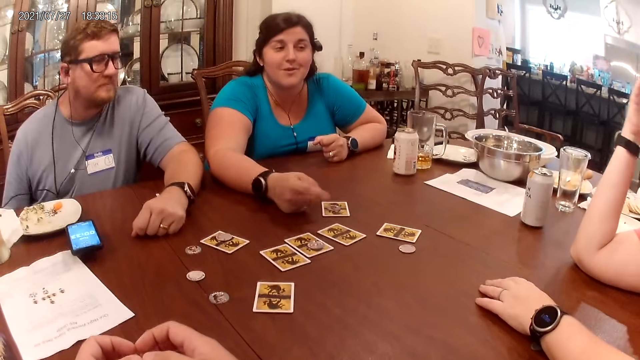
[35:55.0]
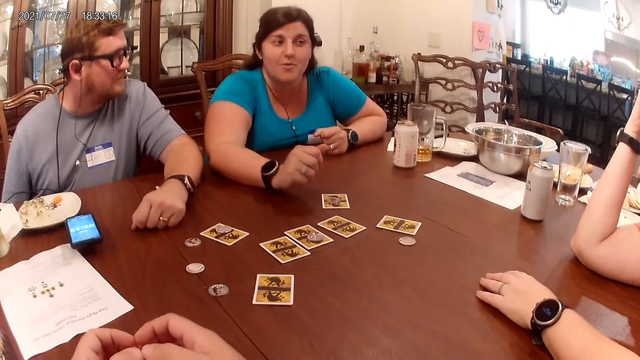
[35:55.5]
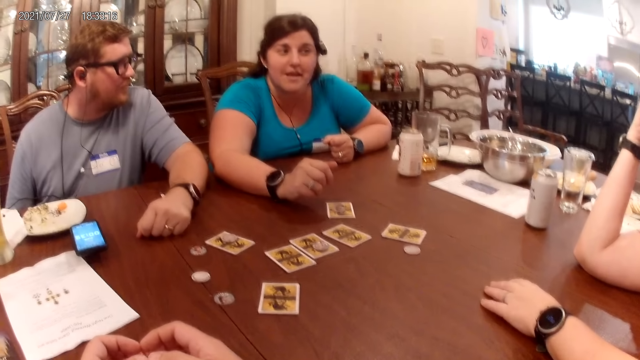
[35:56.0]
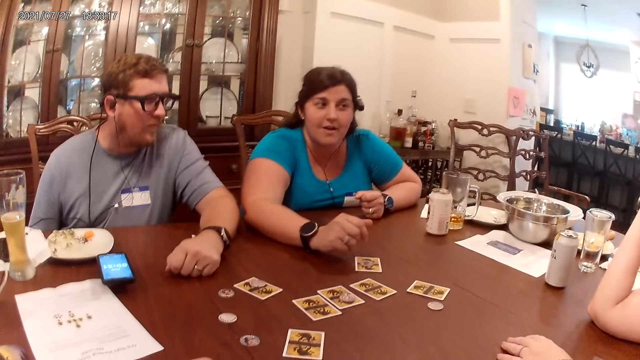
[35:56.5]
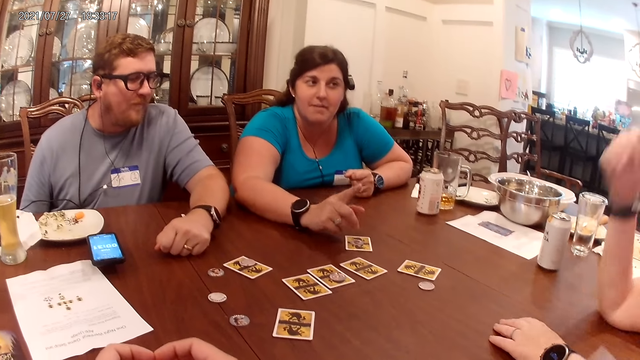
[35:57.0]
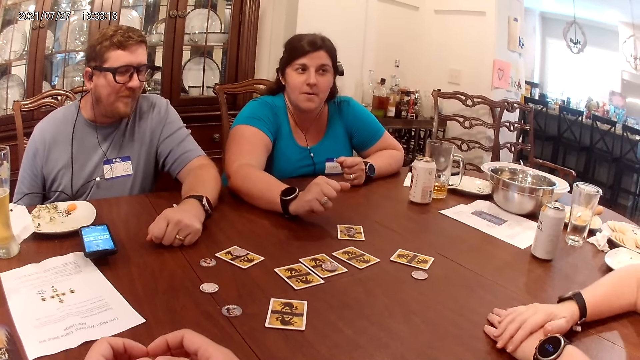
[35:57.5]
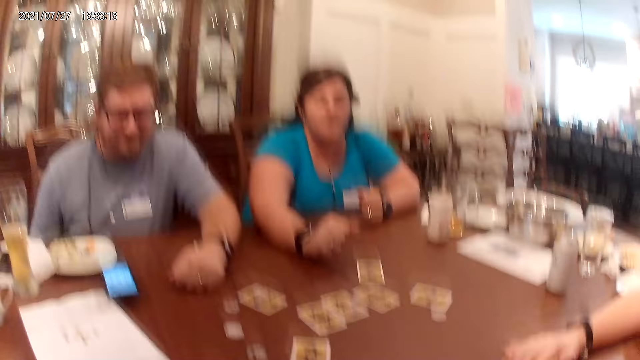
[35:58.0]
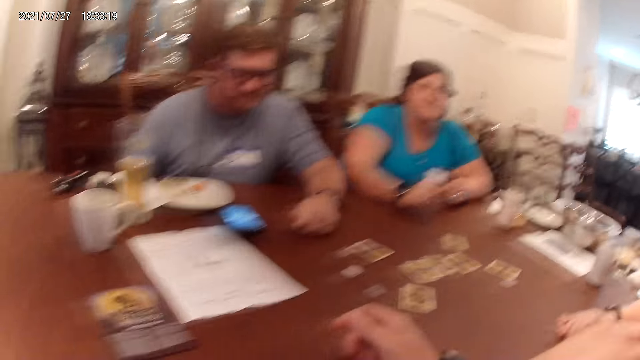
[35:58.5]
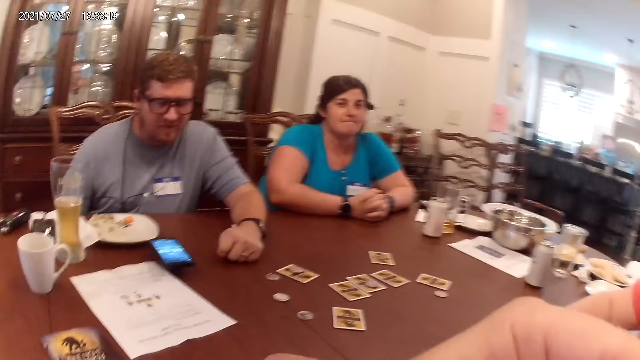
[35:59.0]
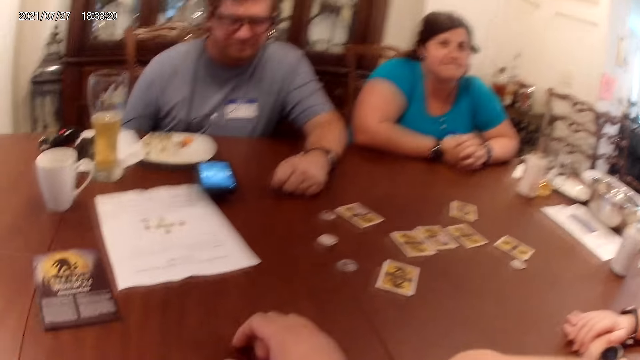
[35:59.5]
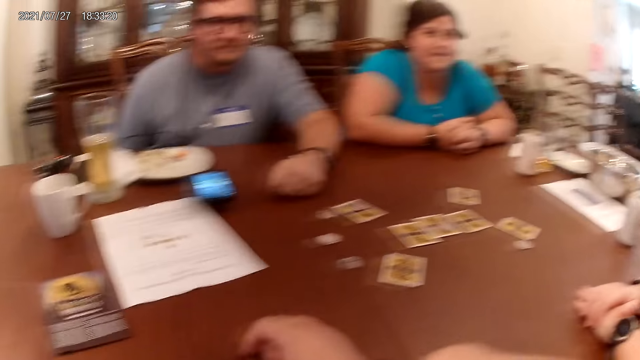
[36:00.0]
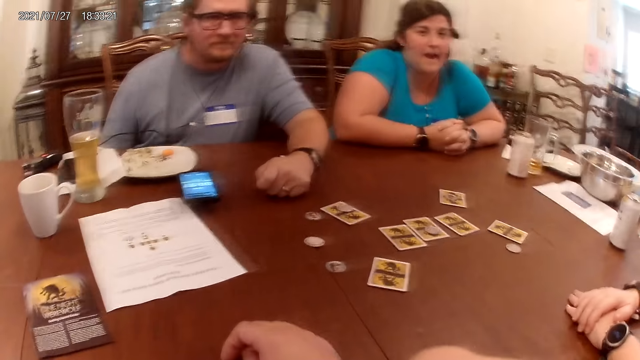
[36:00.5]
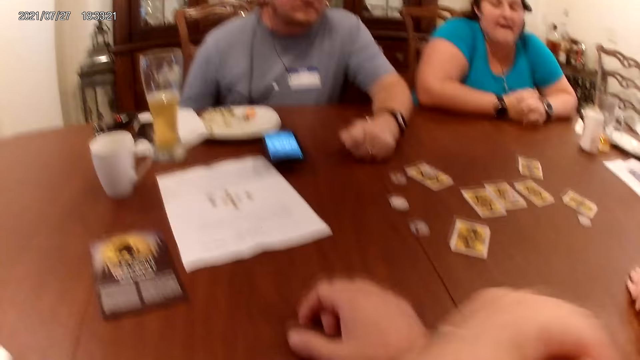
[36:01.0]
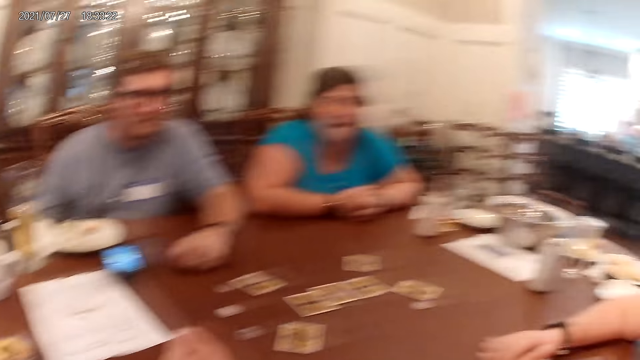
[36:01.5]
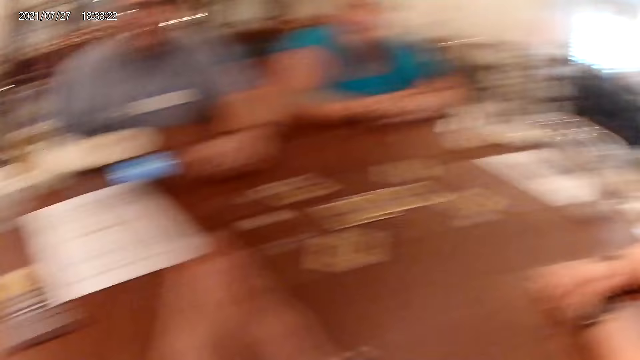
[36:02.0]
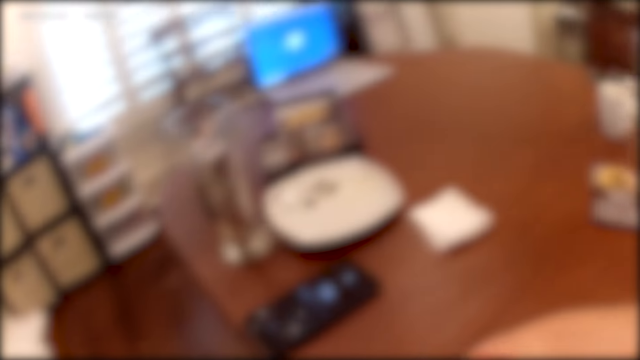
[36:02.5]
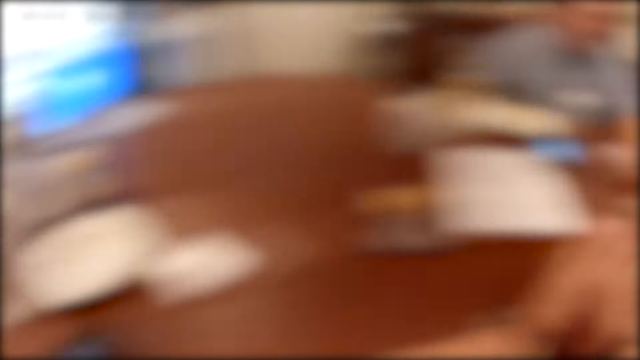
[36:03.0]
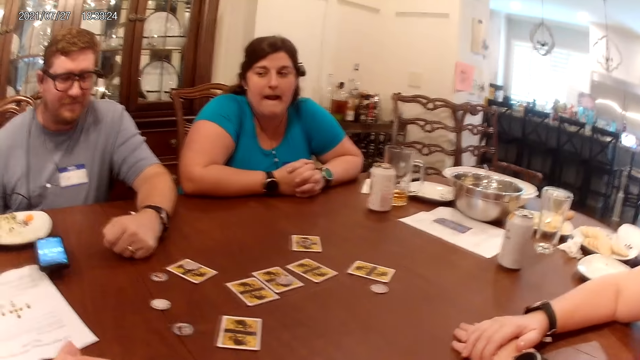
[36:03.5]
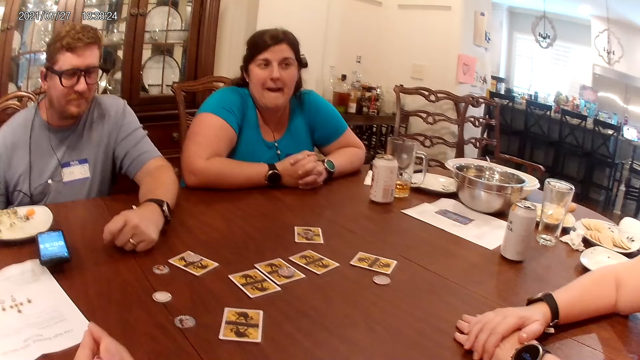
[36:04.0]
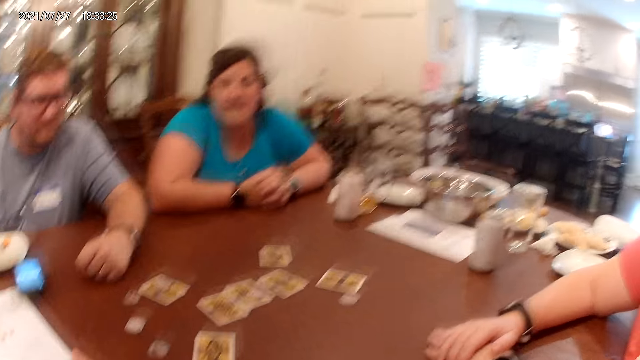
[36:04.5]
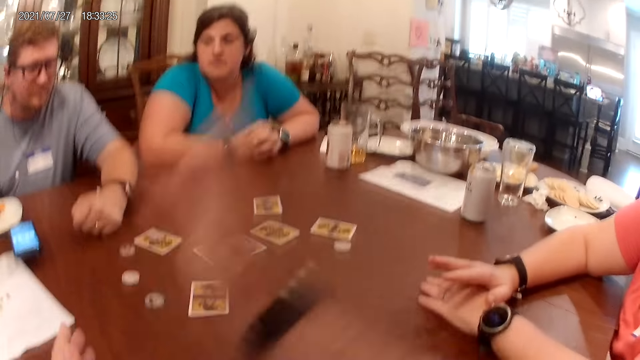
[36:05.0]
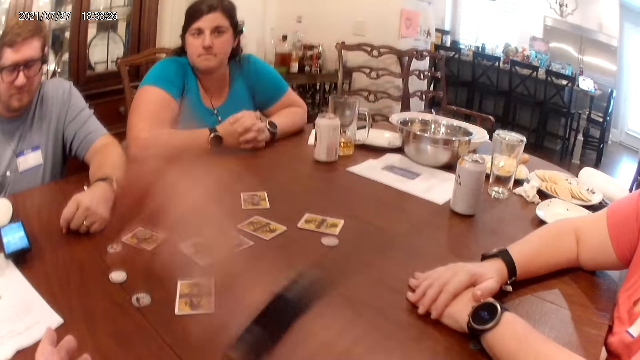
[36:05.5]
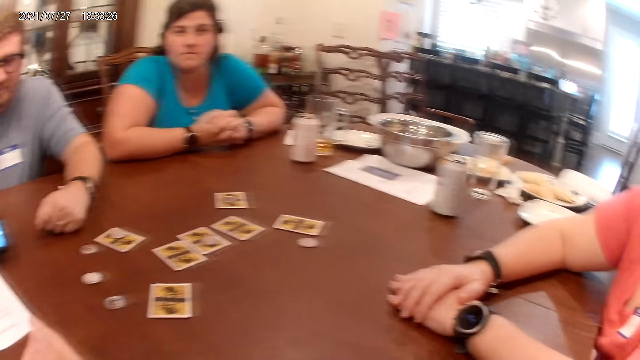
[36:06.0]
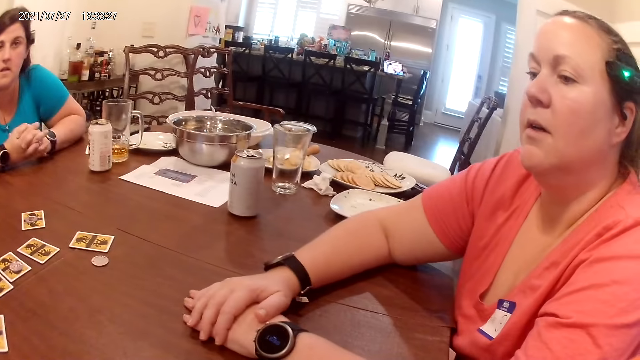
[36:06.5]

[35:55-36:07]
The camera wearer looks at the table.

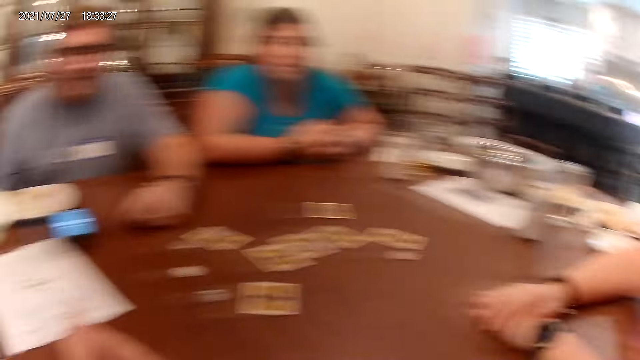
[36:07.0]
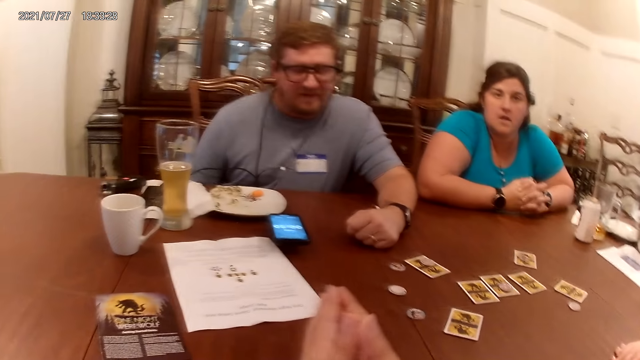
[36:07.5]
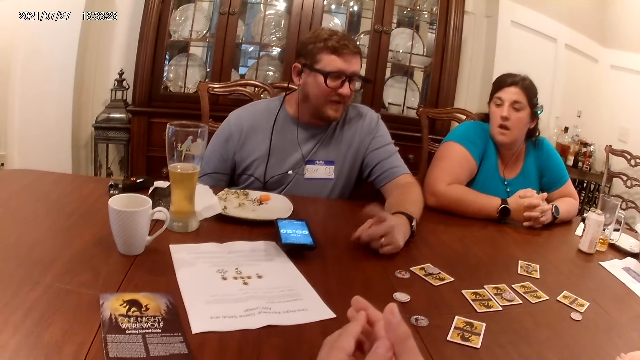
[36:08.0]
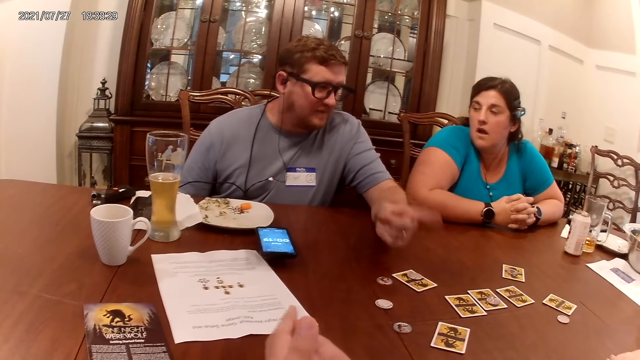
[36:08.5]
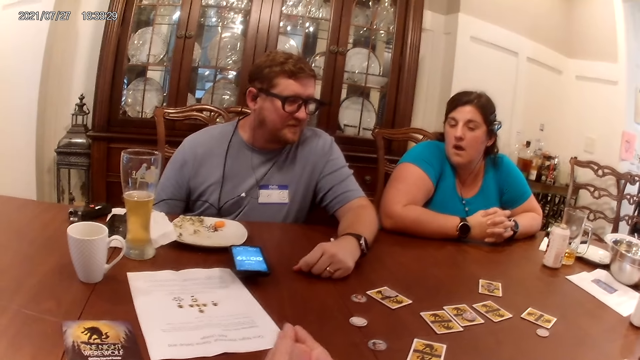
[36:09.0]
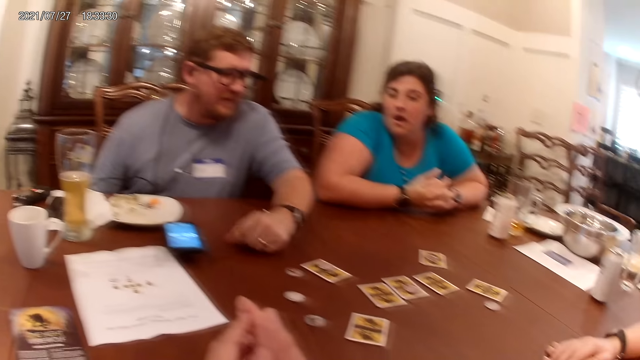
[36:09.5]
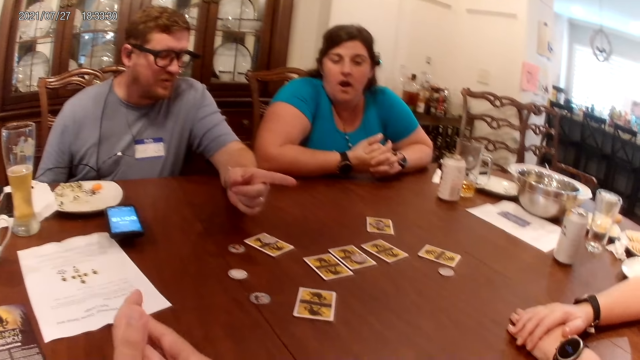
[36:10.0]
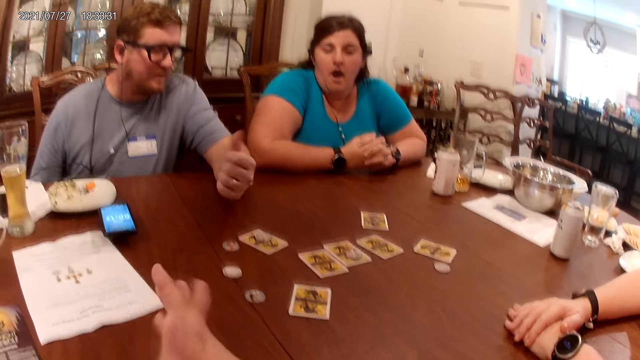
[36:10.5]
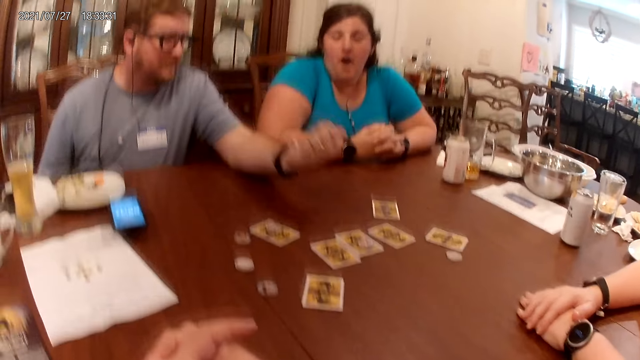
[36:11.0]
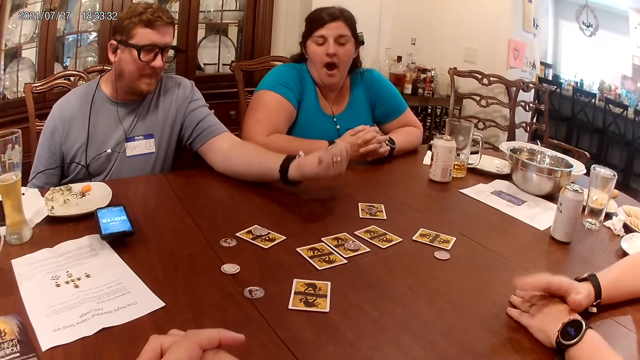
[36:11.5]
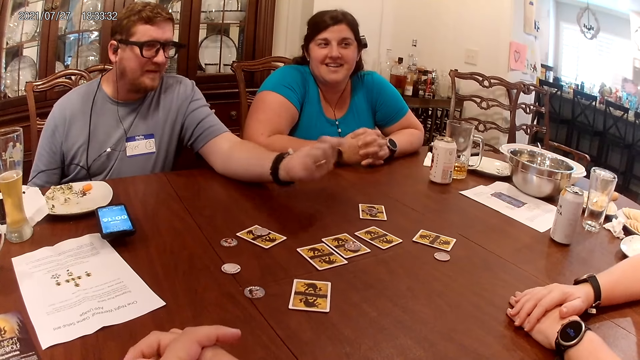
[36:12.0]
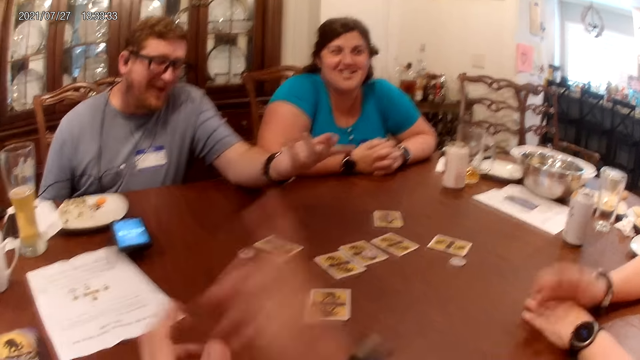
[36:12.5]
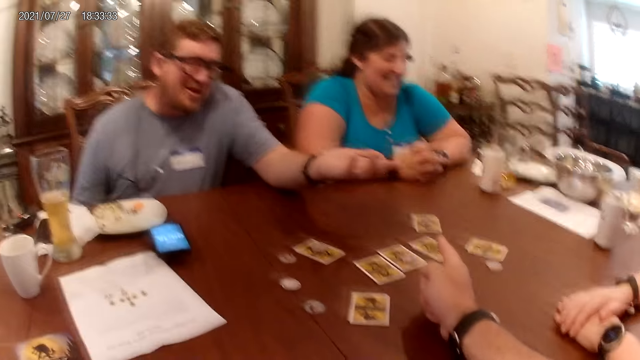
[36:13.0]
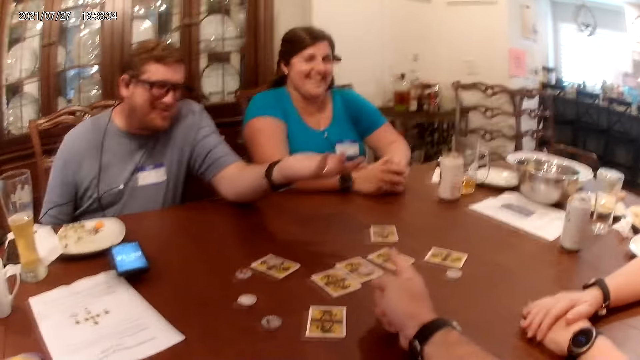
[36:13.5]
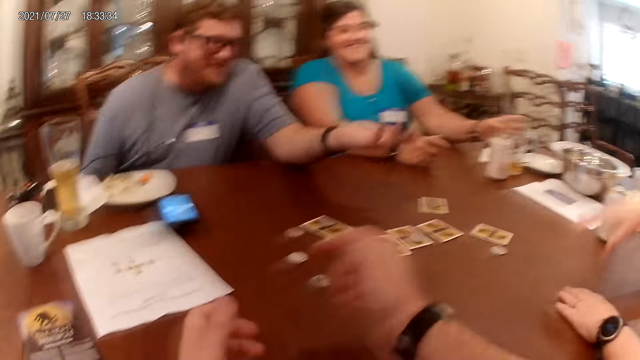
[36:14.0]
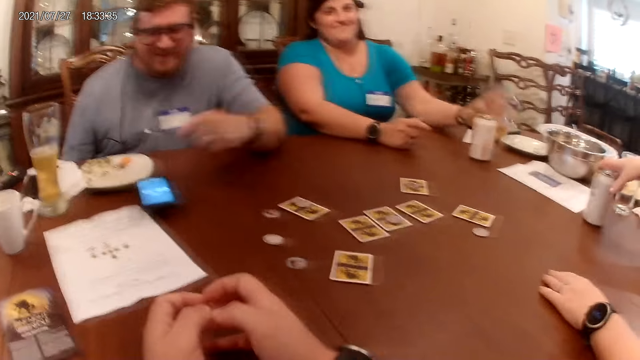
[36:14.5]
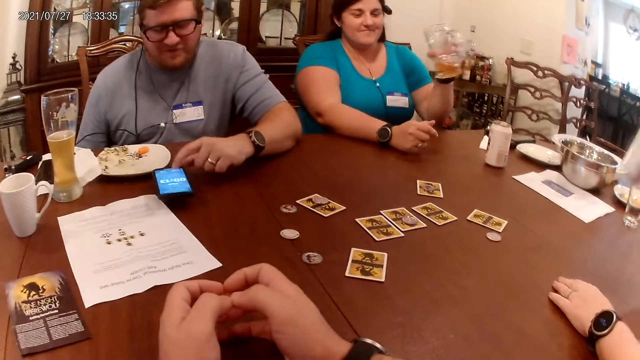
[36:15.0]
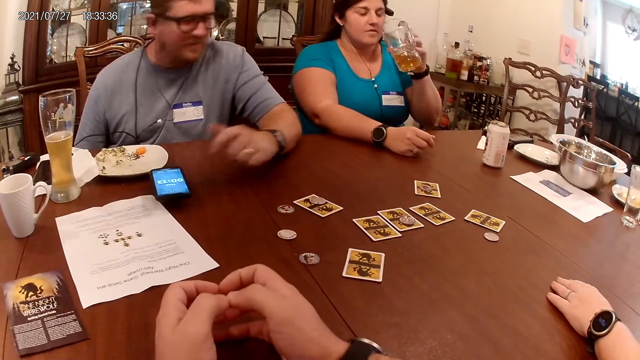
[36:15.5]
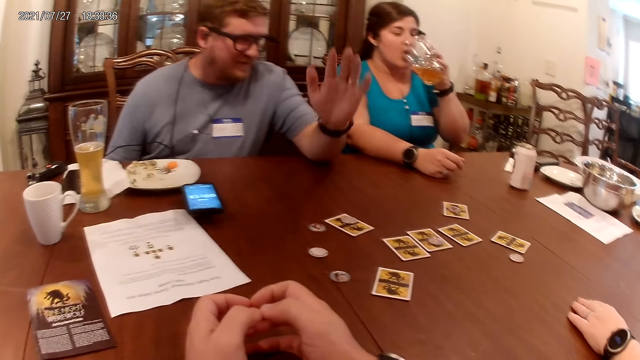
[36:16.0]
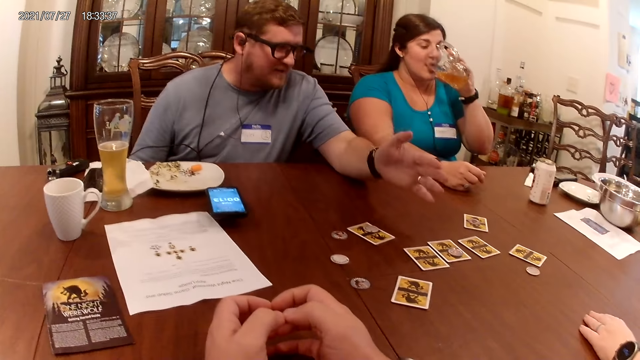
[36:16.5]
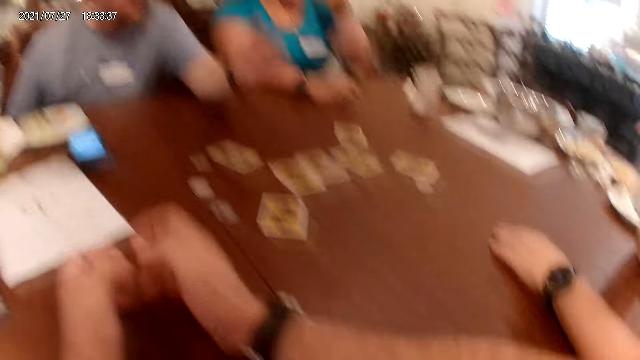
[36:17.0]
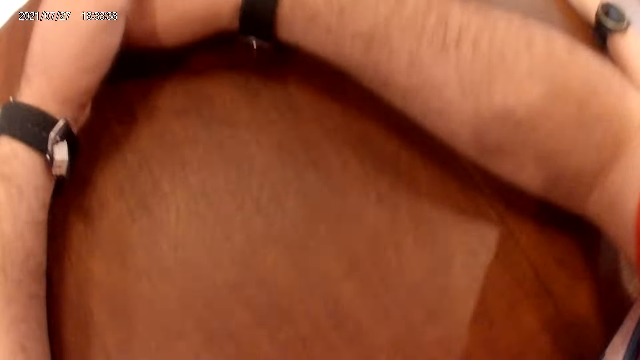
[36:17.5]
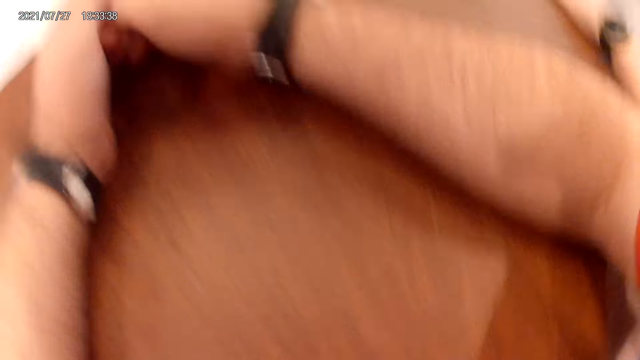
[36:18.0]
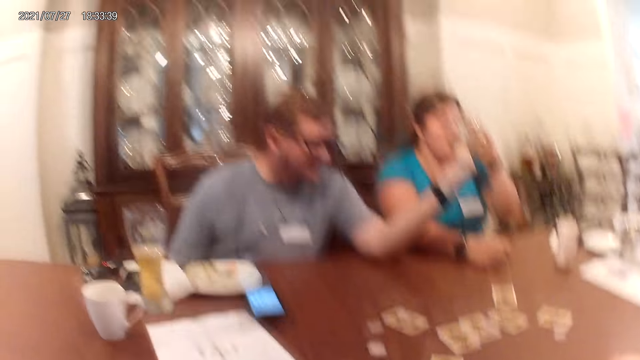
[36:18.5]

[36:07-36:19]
The camera wearer looks at the table. A woman takes a glass cup from the table with her left hand. Another woman takes the beer can from the table with her right hand. A third woman drinks juice from the cup in her left hand.
